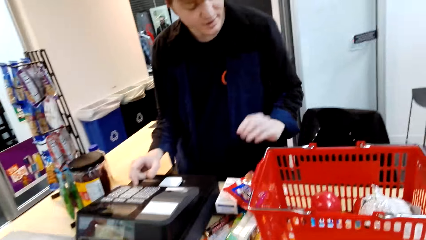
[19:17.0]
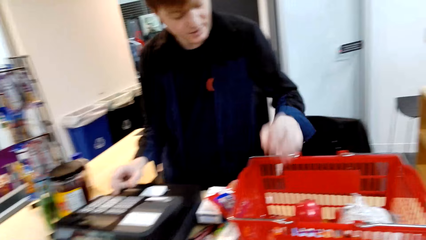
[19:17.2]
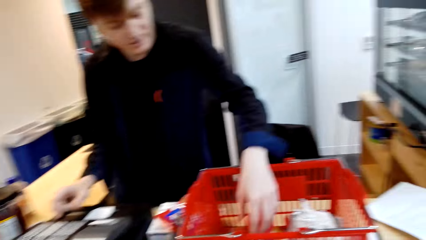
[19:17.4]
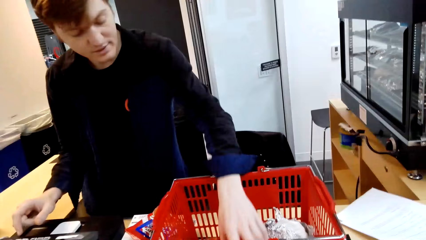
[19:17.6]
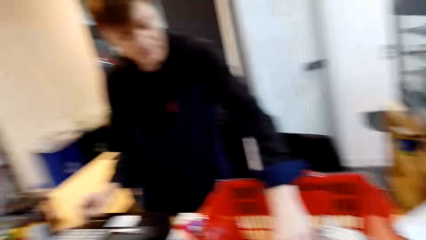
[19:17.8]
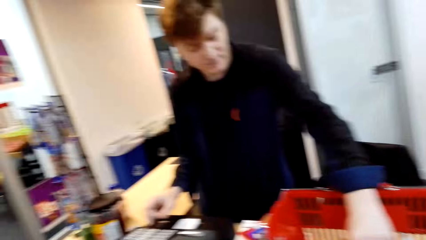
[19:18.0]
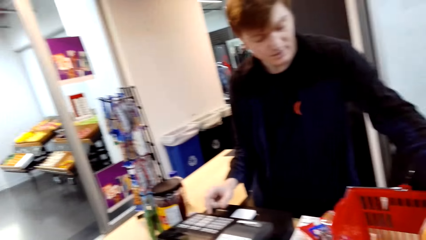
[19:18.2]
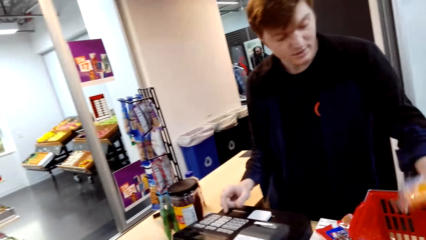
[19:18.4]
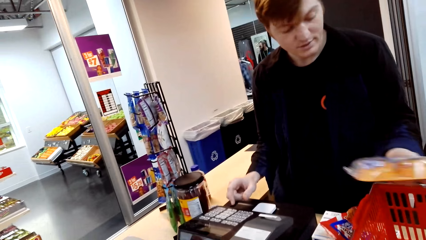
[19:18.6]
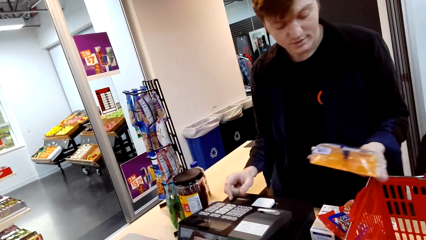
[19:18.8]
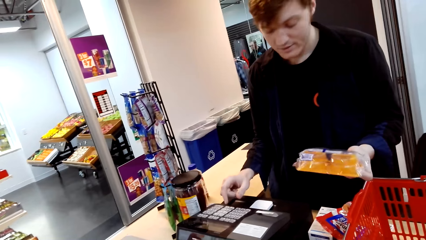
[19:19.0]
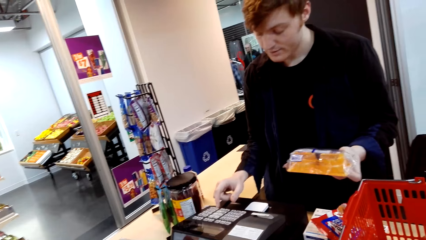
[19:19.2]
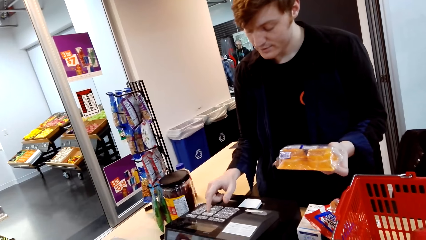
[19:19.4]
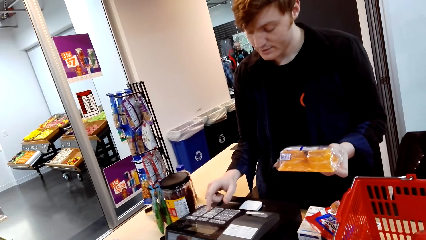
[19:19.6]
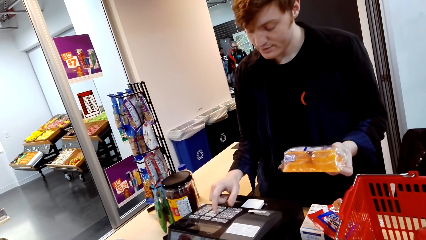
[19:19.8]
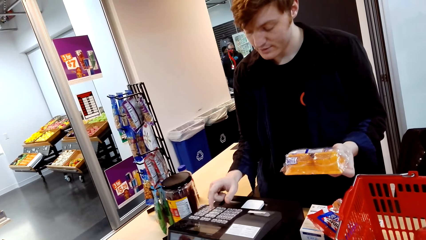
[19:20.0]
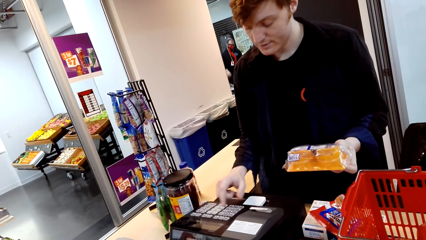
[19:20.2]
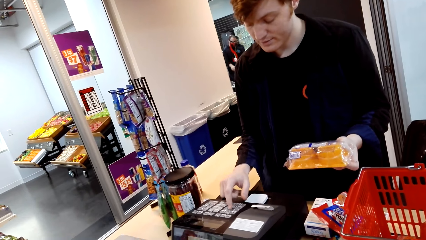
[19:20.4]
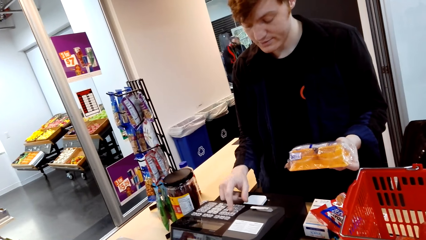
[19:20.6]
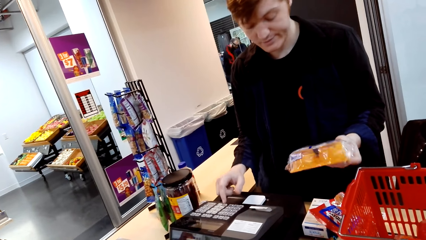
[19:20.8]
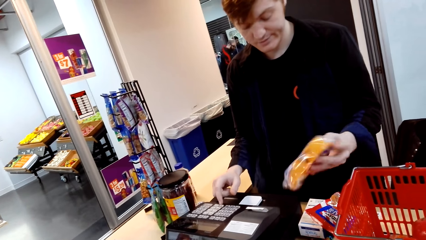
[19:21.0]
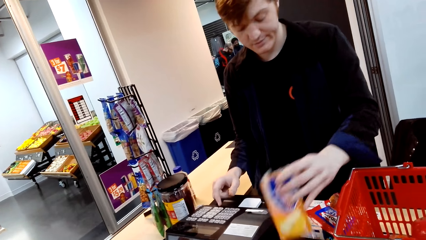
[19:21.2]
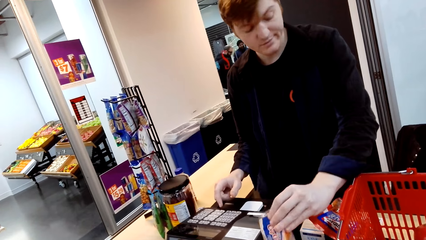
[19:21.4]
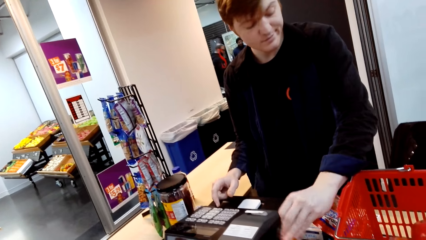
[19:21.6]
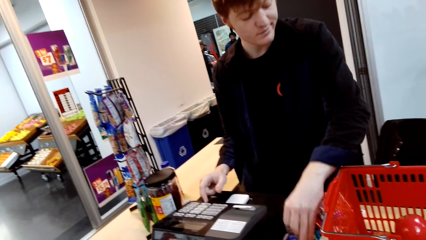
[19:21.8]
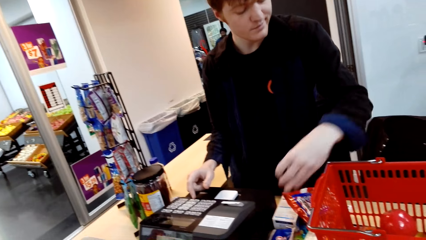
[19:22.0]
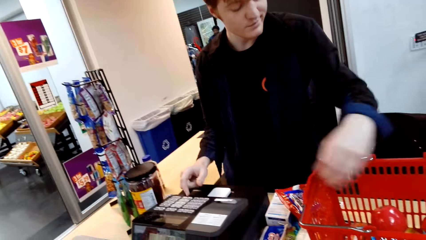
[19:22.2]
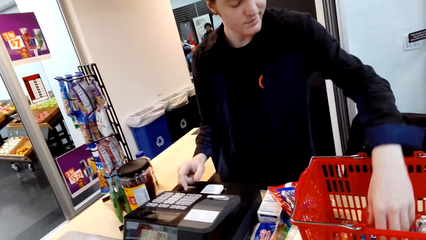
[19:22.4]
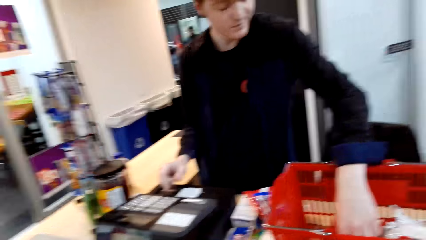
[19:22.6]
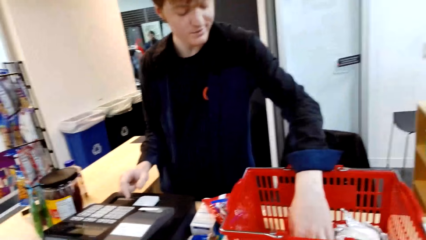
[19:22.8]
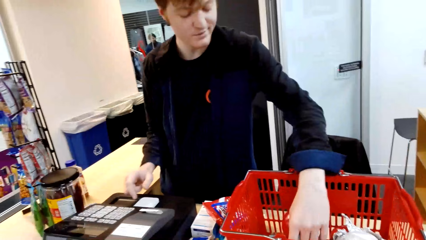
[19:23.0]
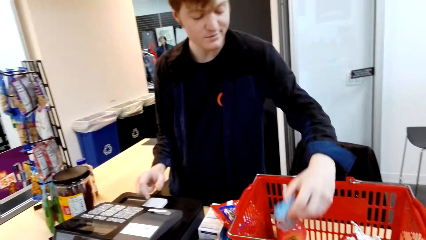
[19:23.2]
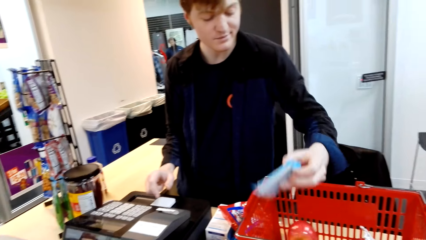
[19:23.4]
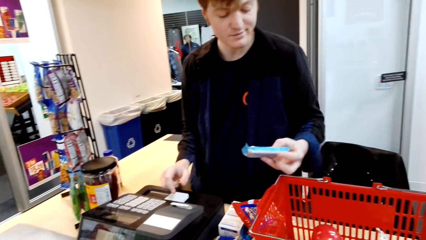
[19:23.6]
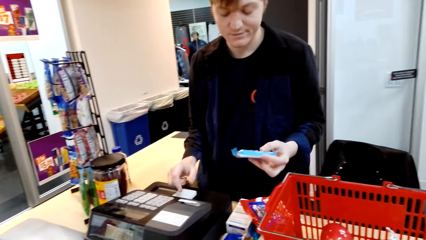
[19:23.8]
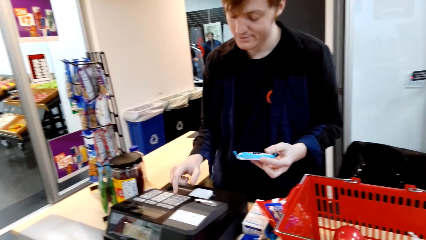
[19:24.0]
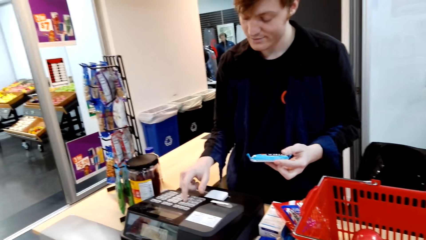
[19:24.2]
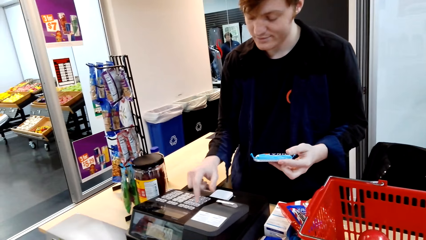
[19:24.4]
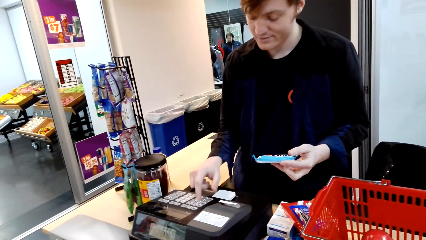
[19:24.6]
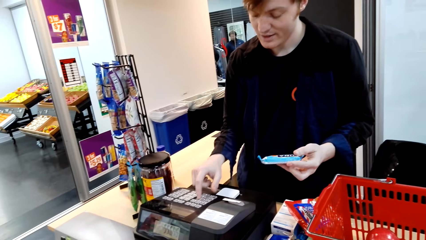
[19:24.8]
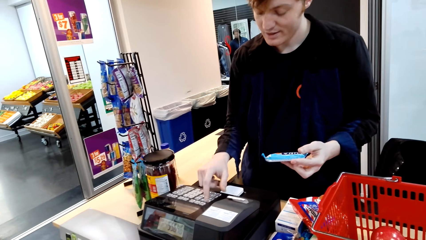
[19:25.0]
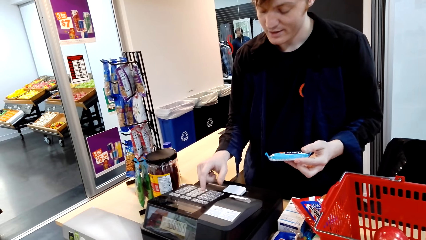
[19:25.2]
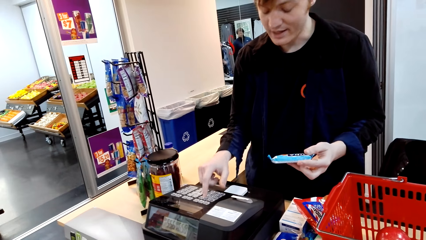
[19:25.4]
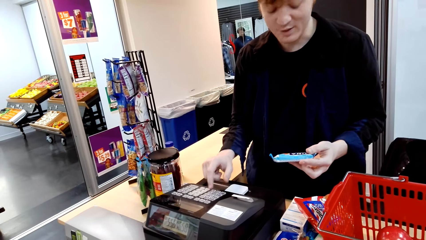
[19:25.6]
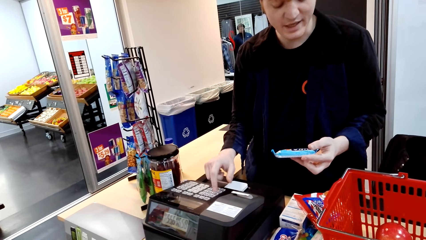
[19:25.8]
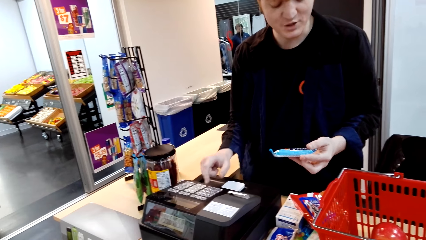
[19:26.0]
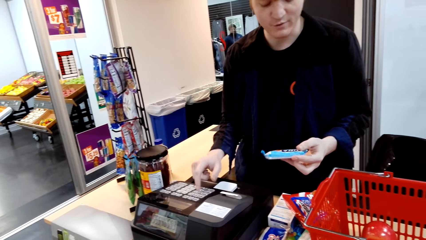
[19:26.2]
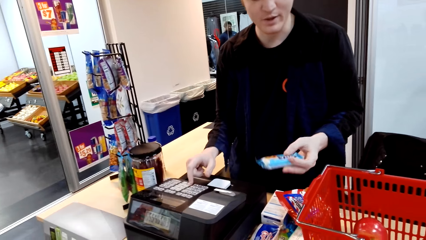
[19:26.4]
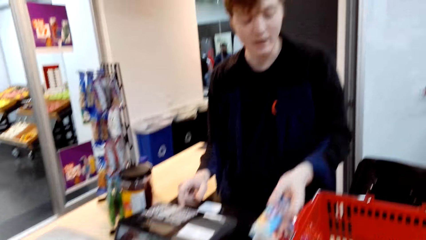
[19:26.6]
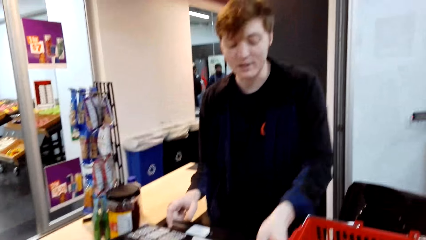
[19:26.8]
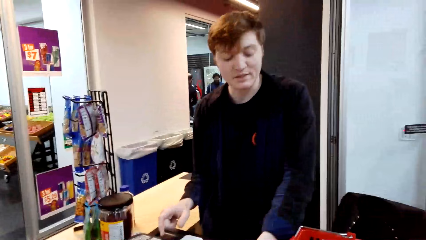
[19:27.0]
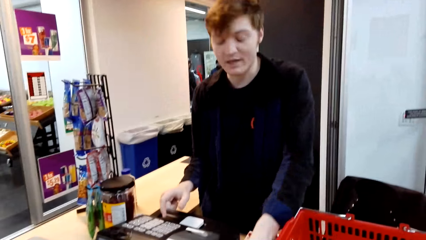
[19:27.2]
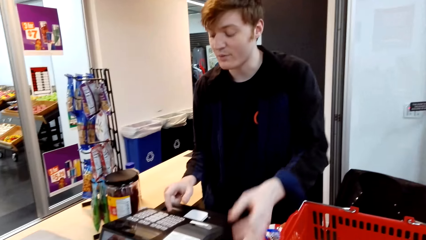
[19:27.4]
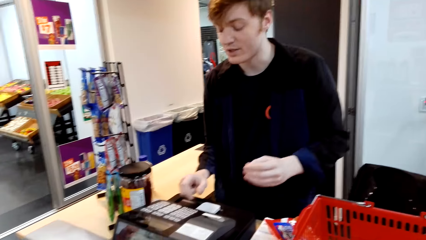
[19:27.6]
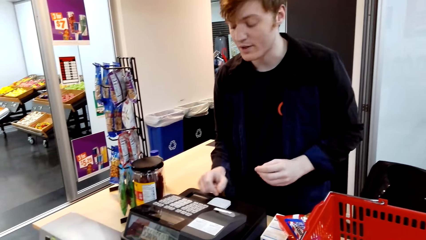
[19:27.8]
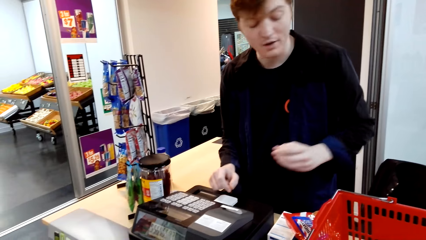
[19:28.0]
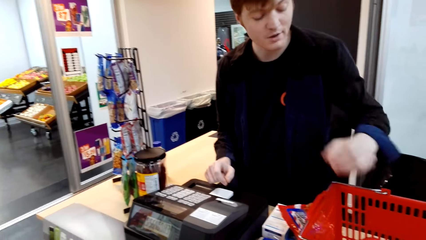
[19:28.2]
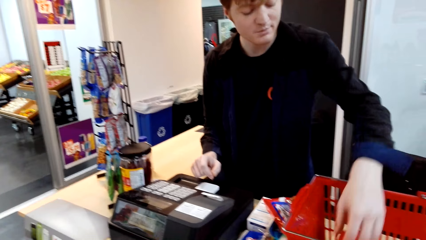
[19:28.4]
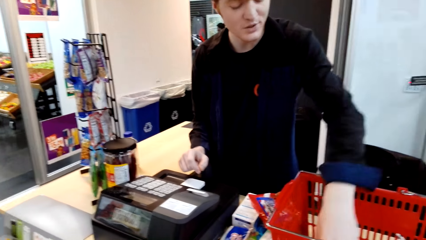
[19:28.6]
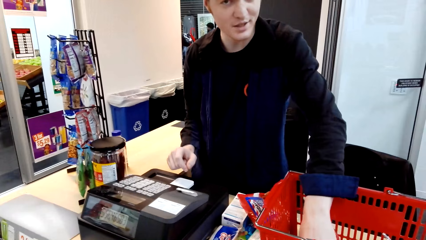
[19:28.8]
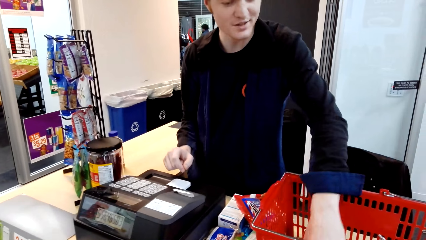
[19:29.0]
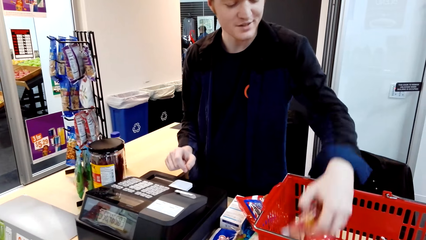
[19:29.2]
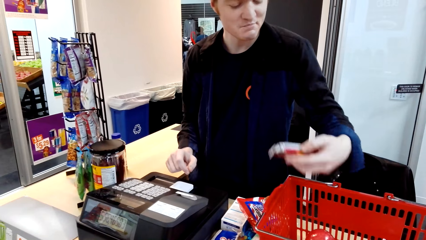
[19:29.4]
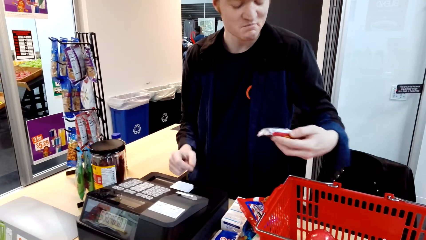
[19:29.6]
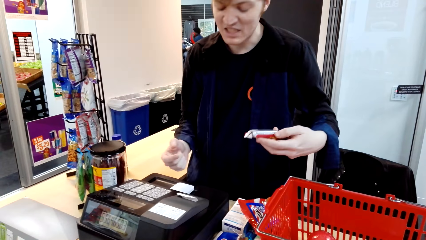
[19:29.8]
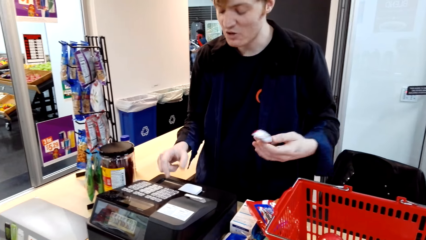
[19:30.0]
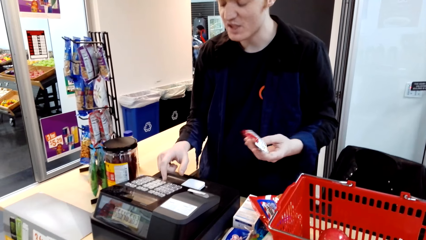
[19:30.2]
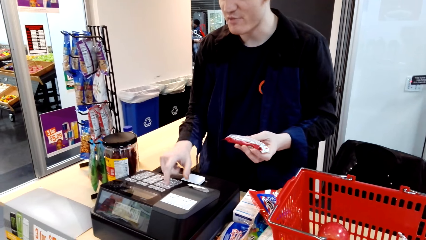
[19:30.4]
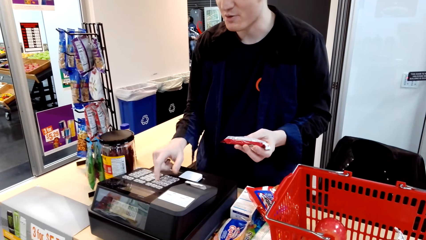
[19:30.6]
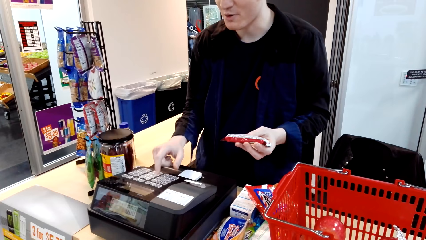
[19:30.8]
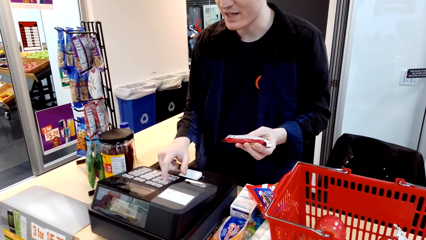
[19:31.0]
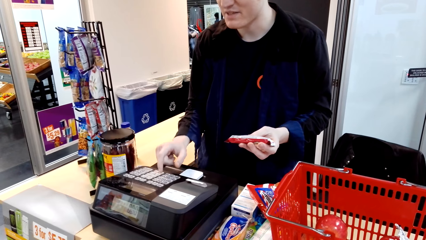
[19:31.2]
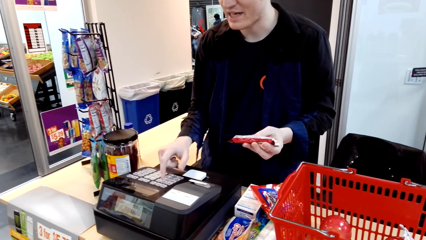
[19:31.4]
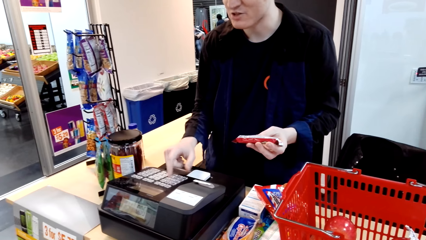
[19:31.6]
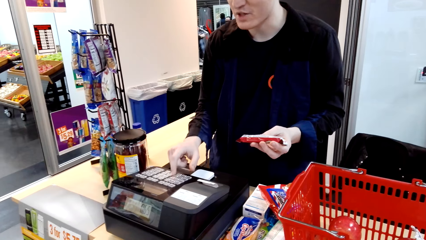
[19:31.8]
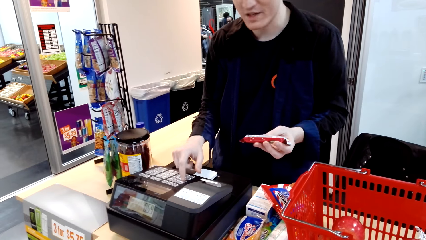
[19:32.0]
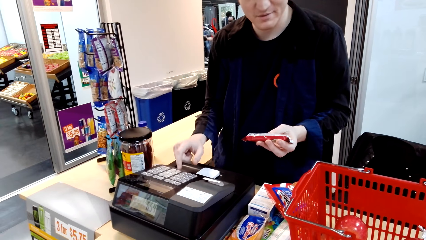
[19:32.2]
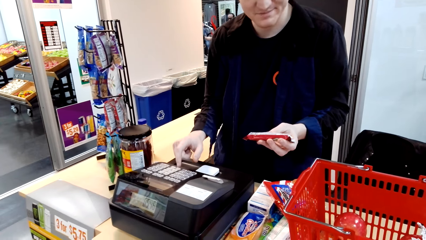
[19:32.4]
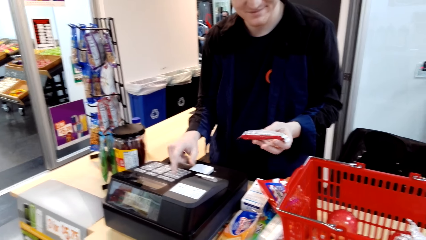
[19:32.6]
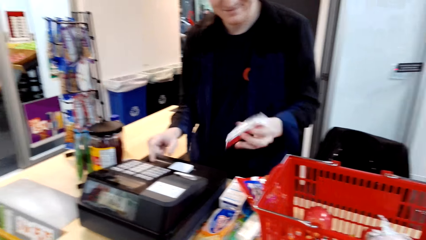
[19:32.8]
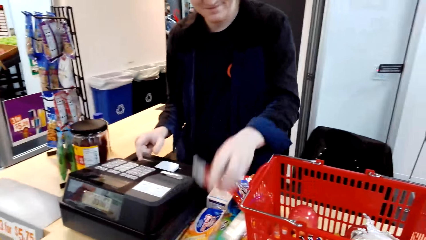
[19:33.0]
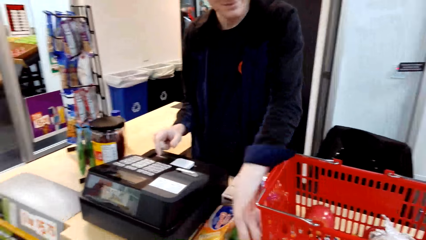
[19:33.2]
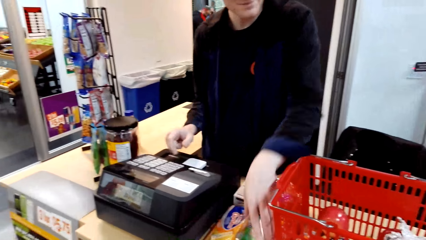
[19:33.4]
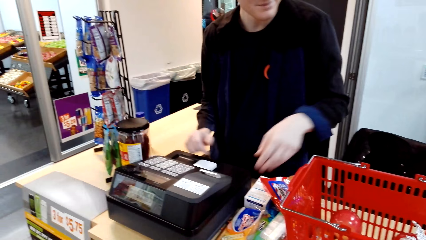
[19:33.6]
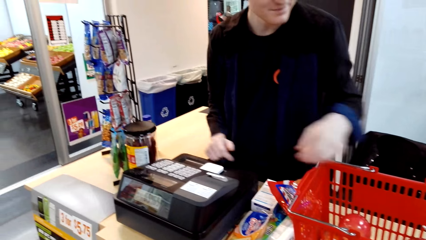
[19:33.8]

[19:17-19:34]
A man places something on the table. The man picks up the cupcakes. The man presses the machine. The man places the cupcakes on the table. The man picks up something. The man presses the machine. The man places something on the table. The man picks up something. The man presses the machine. The man places something on the table.
